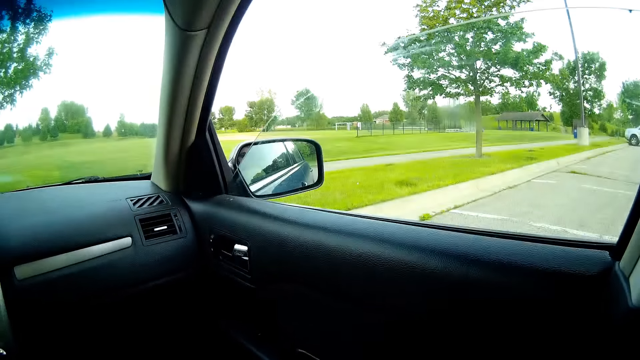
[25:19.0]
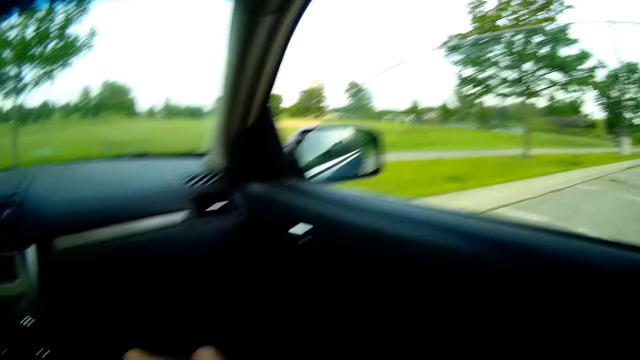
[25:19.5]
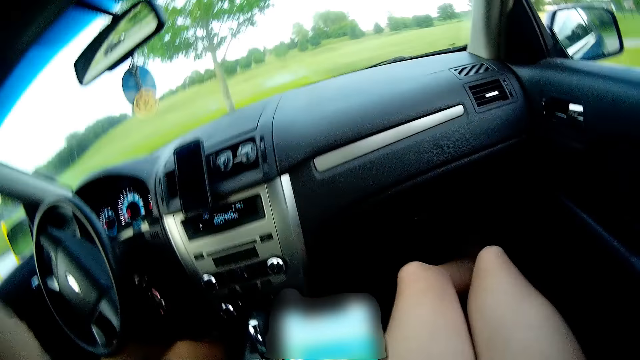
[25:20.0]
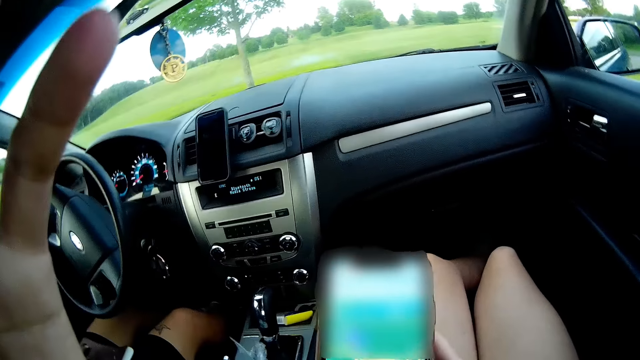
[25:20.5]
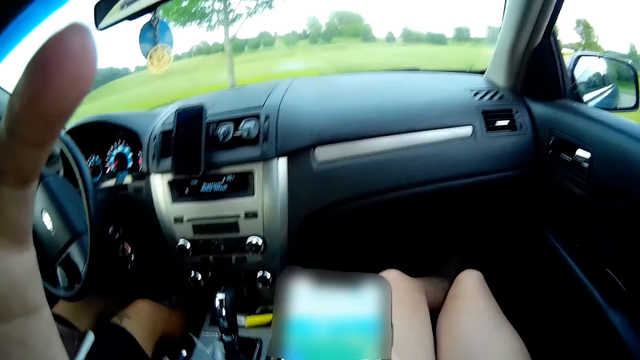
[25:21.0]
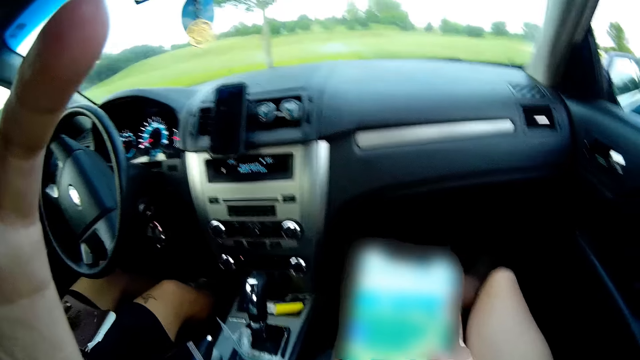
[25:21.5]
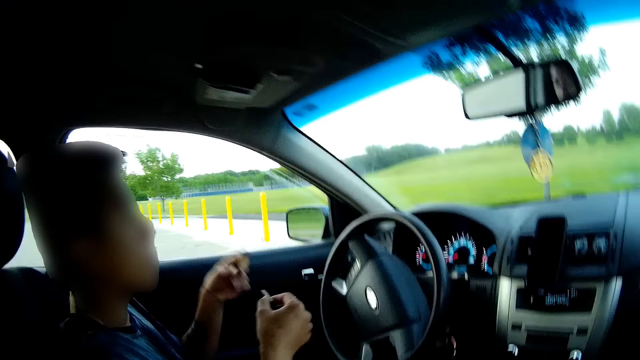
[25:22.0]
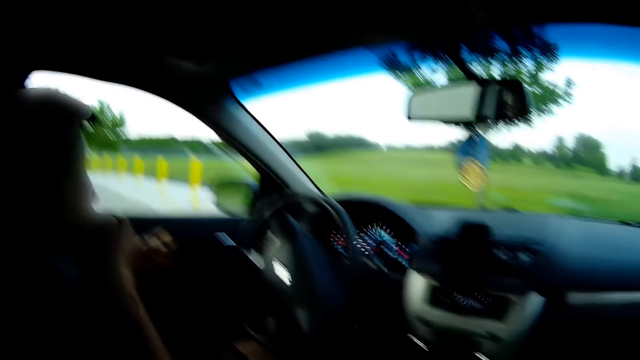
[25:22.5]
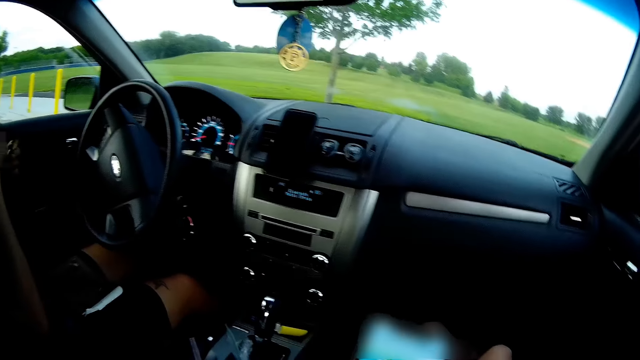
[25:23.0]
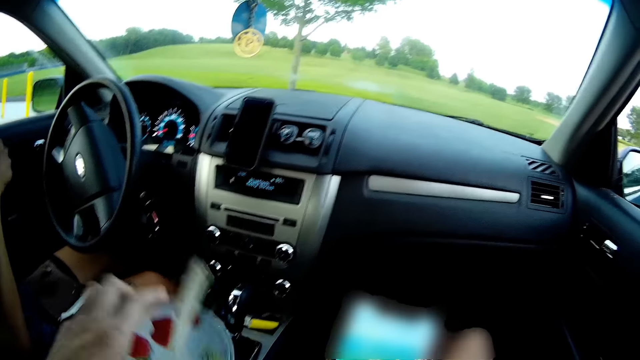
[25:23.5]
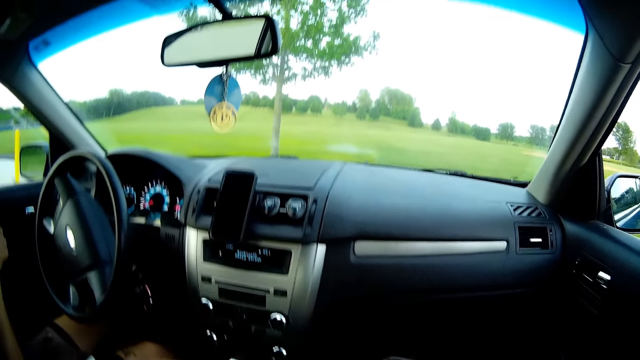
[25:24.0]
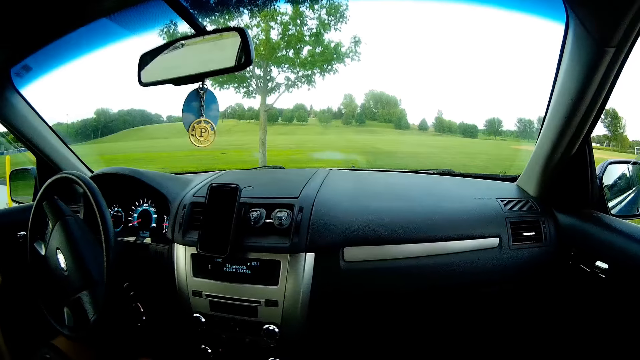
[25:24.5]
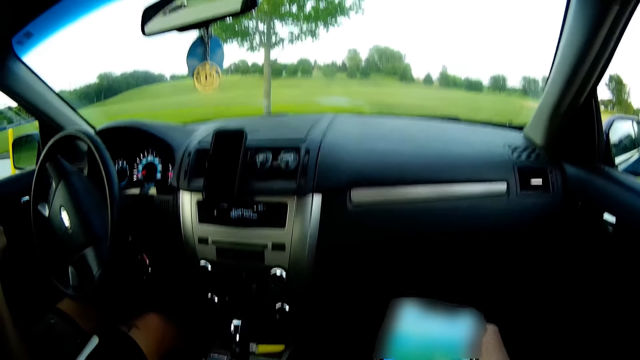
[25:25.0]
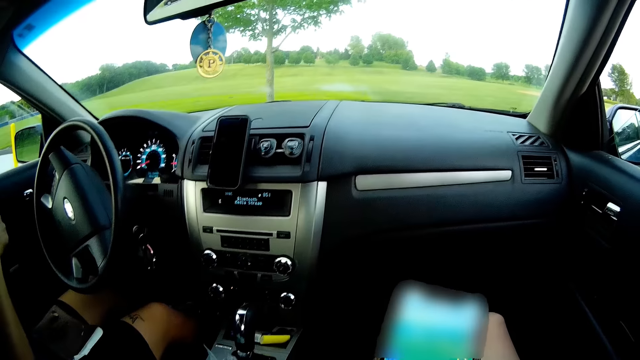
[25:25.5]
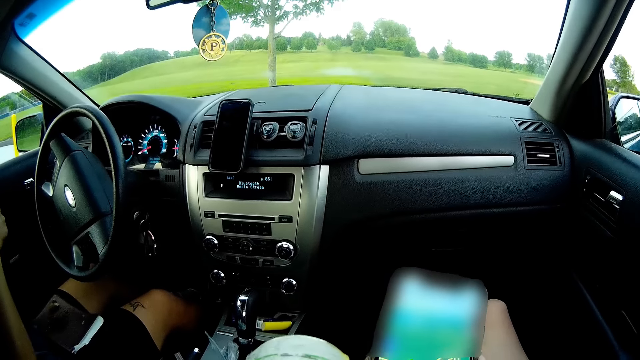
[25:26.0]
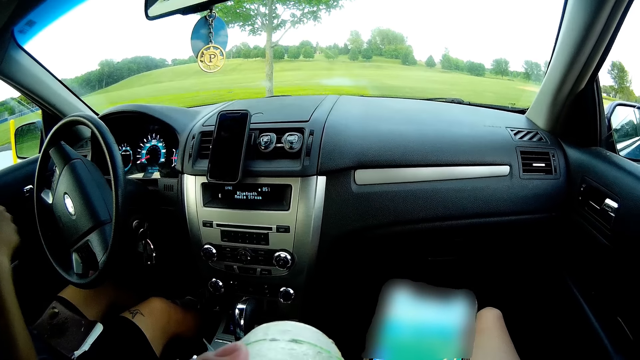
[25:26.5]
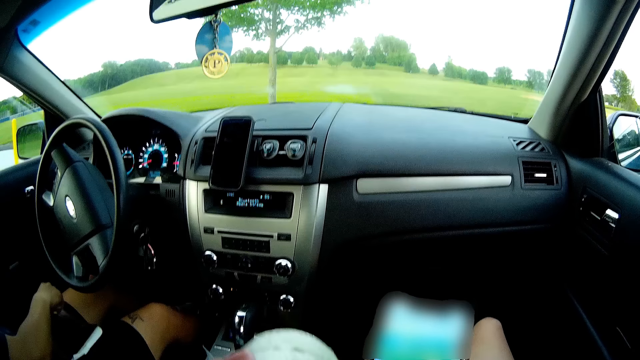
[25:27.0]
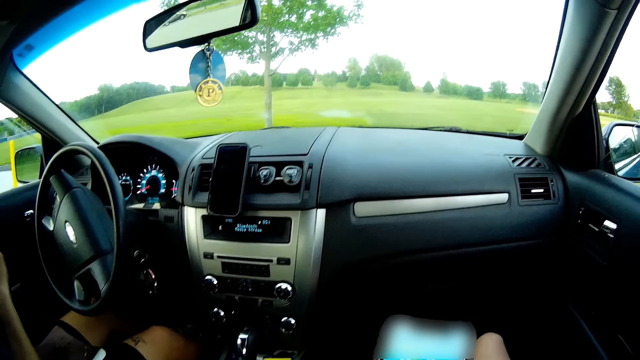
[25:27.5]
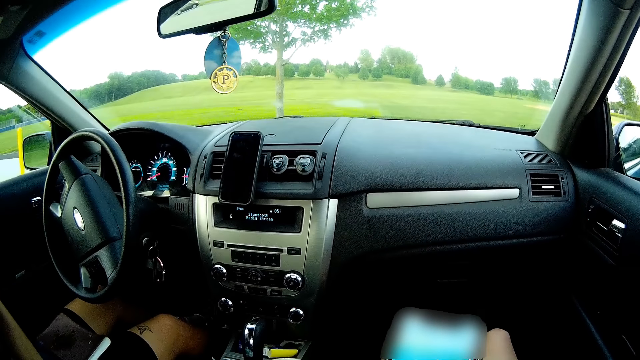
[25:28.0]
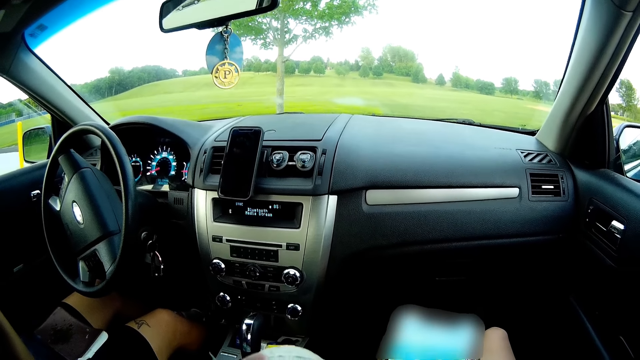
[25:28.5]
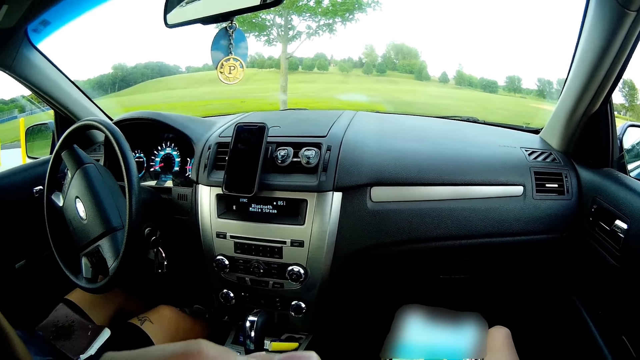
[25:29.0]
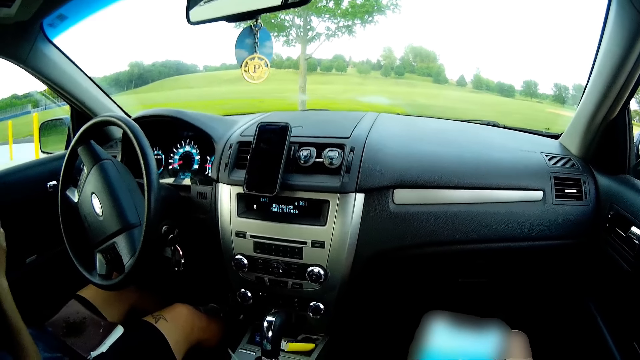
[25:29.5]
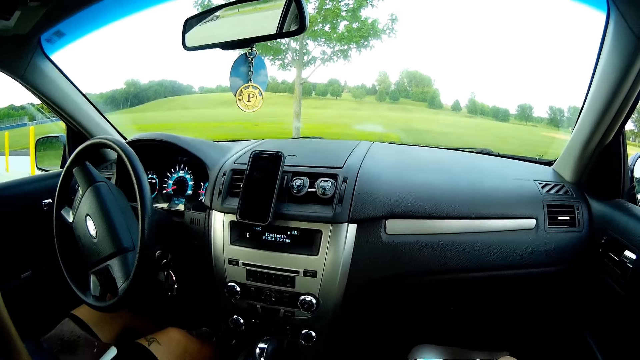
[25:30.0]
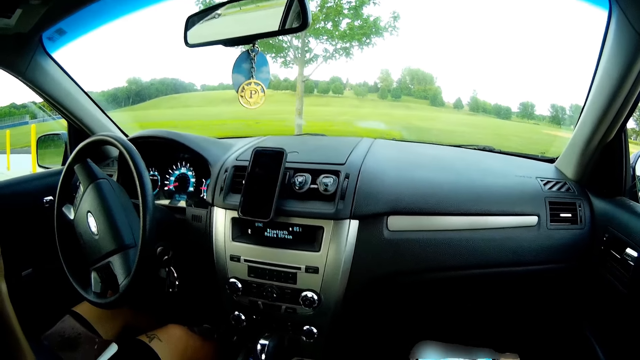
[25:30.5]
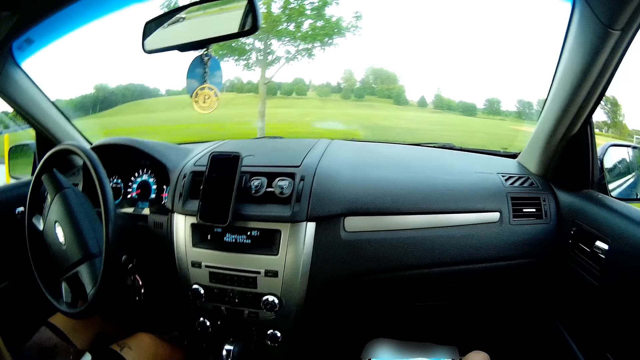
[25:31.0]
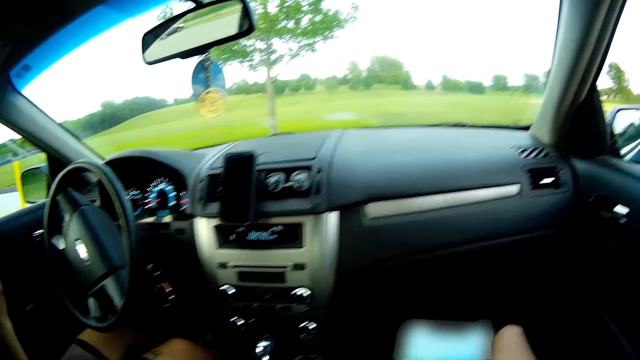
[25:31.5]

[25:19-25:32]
The man eats the chocolate with his right hand. The camera wearer picks the juice cup from the middle of the car seat with her left hand. She drinks from the juice cup with her left hand. She presses her phone with her right hand. The man picks a chocolate from his lap to his mouth with his right hand.

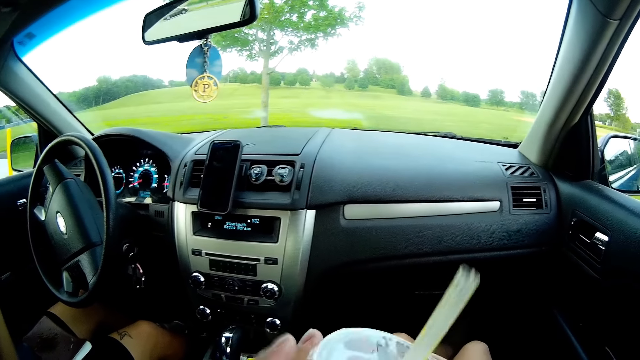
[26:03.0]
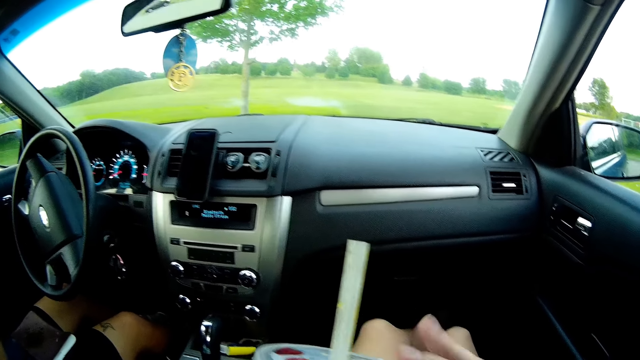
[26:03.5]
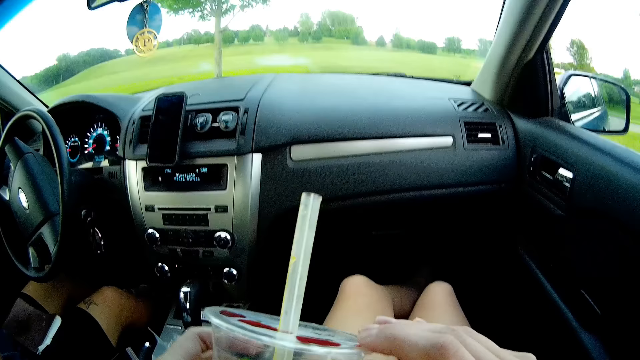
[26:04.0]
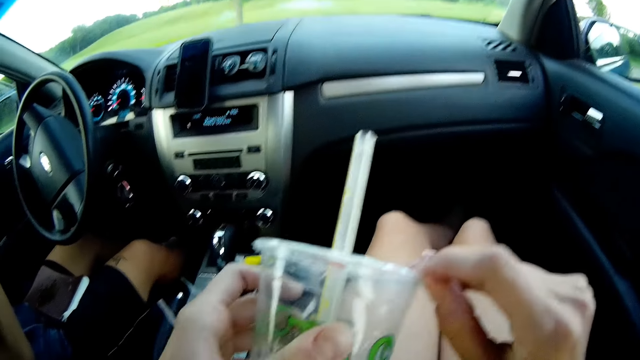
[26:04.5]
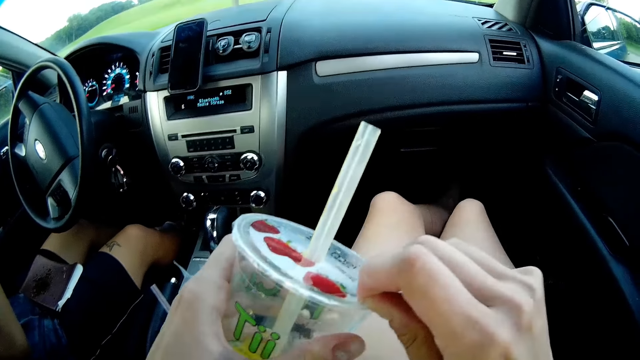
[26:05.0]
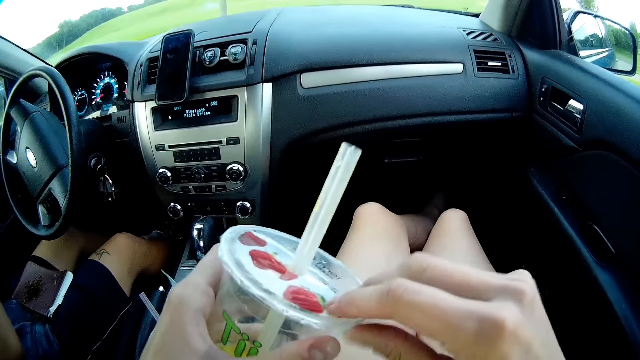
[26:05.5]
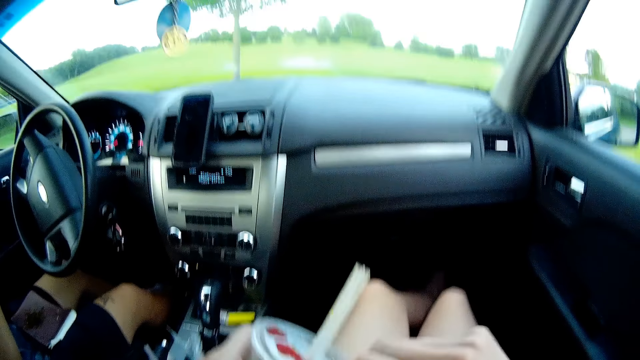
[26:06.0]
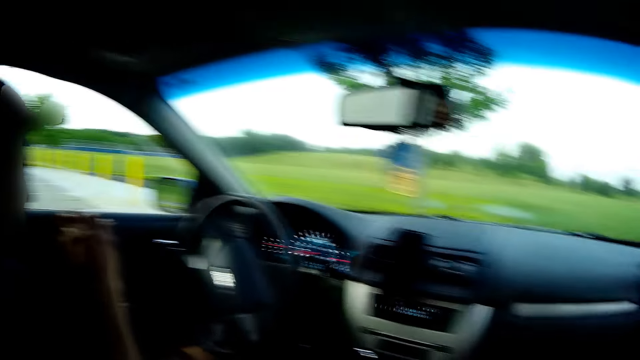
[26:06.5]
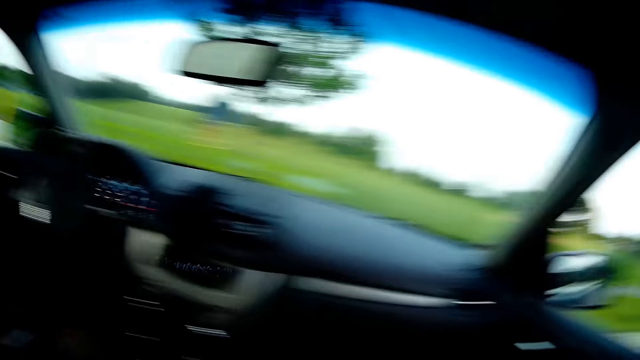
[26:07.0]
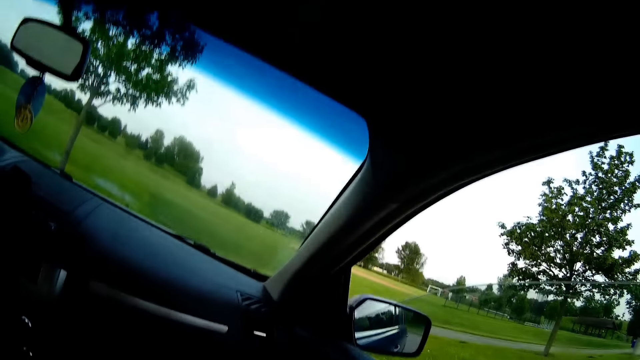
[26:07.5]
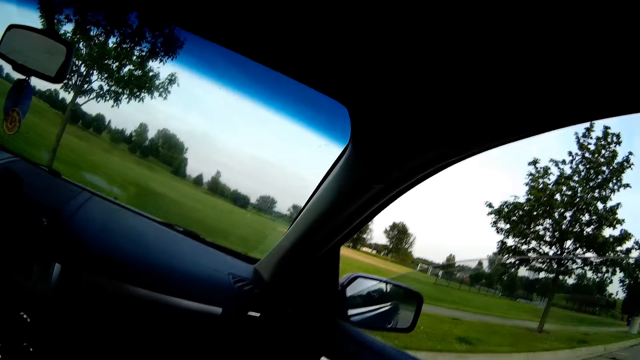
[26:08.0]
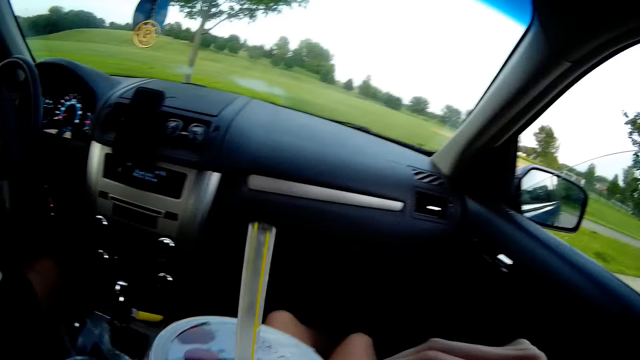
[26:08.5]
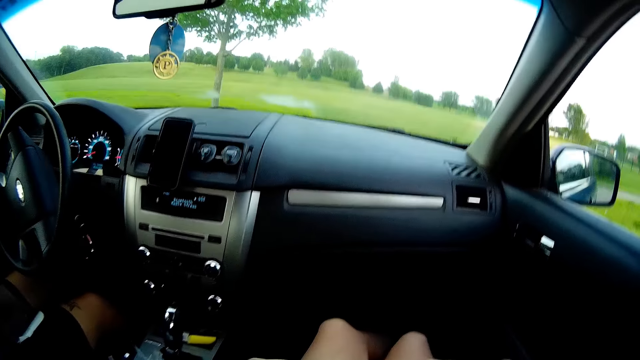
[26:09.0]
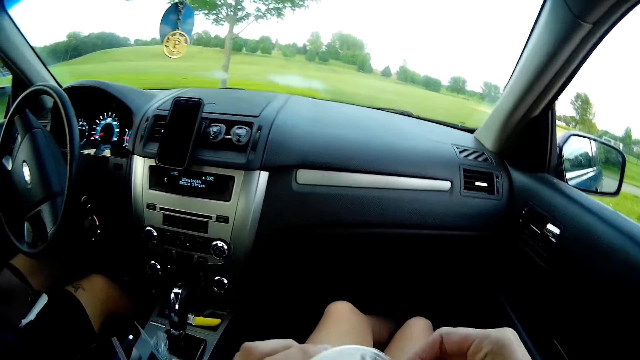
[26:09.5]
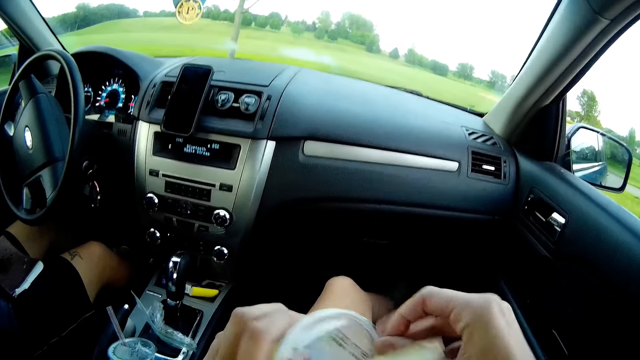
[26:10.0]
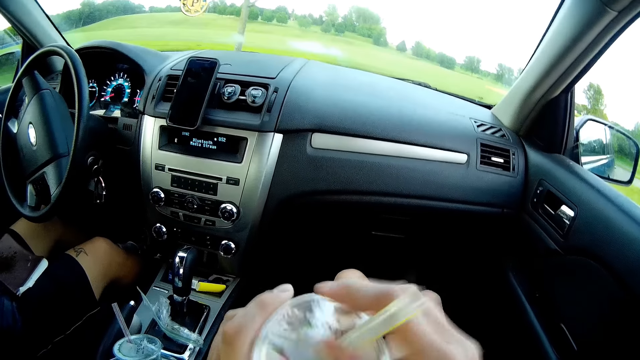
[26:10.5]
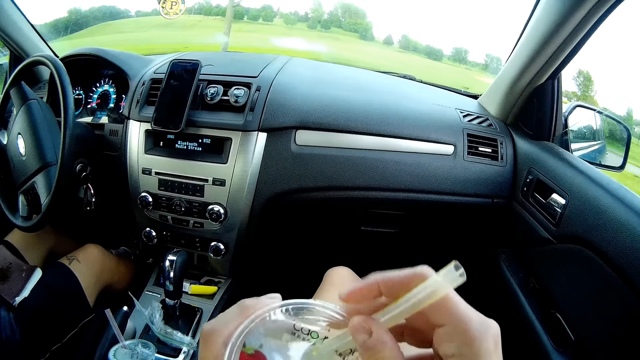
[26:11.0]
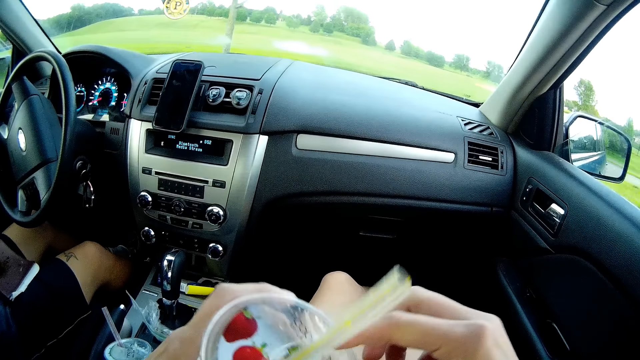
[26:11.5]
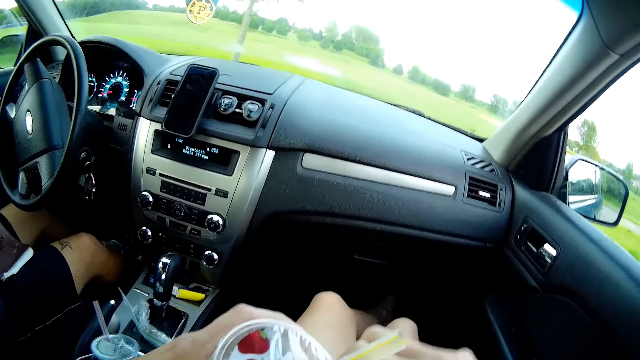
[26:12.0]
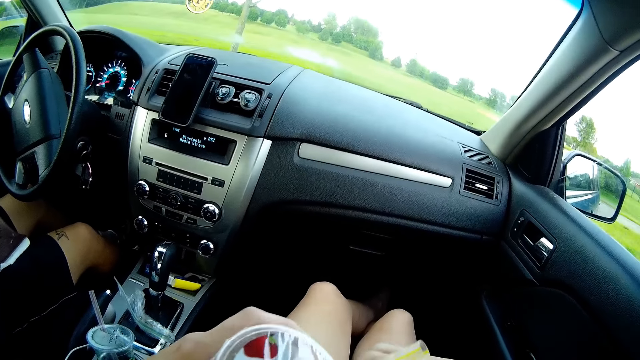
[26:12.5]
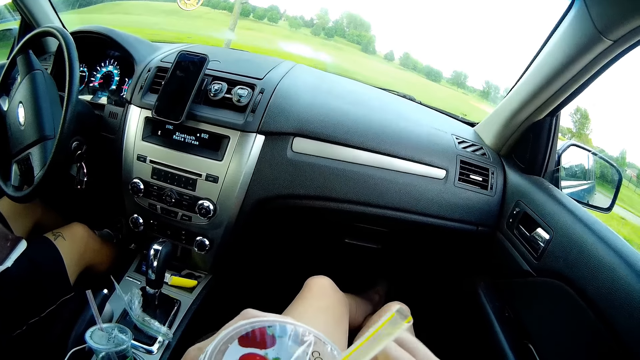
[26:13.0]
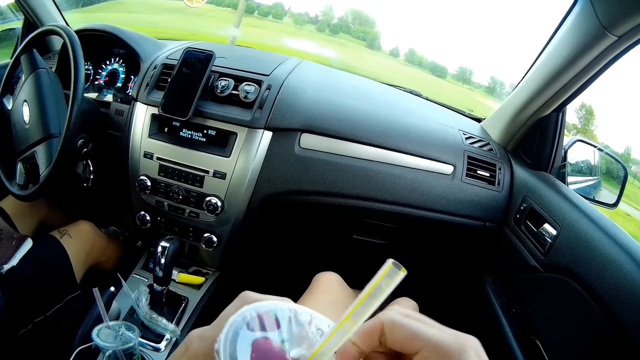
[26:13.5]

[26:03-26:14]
The camera wearer removes the lid. He tears the top of the juice cup with his right hand.
